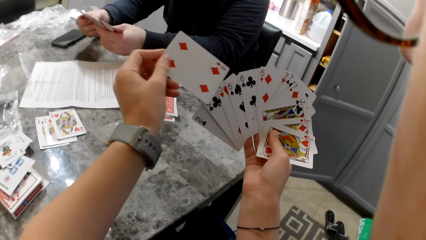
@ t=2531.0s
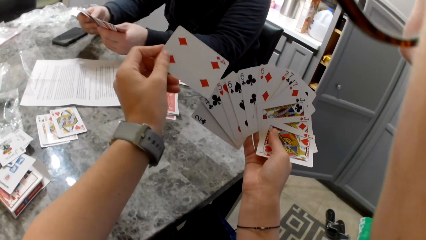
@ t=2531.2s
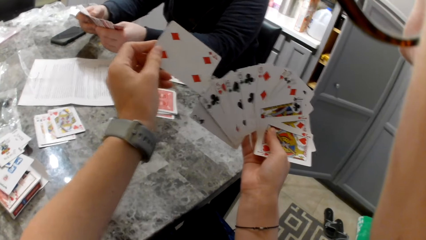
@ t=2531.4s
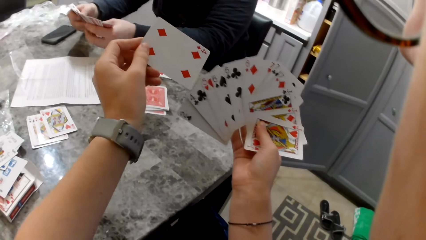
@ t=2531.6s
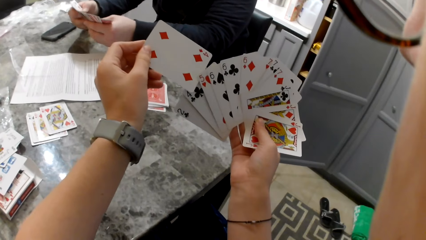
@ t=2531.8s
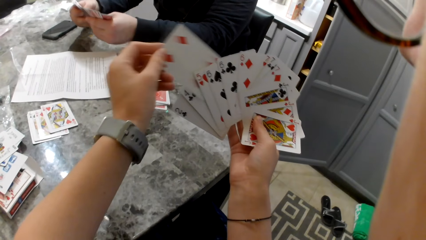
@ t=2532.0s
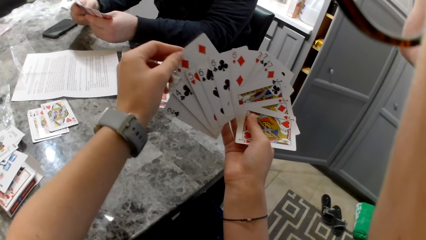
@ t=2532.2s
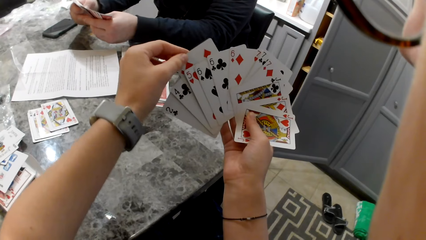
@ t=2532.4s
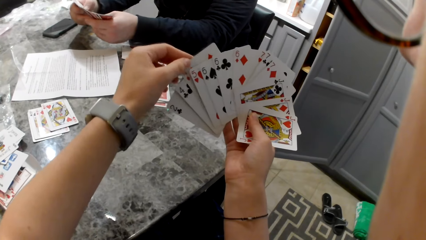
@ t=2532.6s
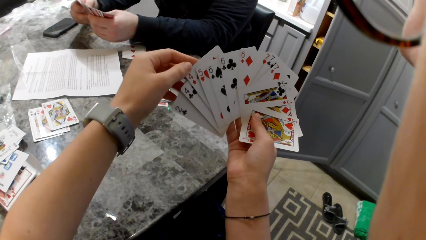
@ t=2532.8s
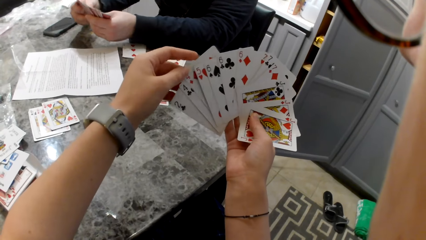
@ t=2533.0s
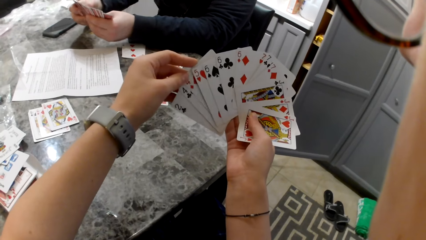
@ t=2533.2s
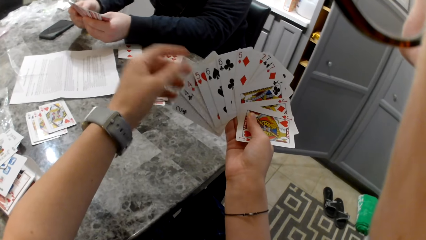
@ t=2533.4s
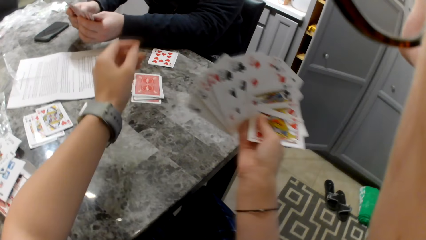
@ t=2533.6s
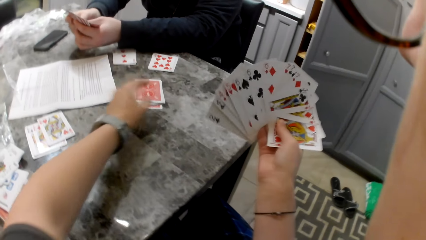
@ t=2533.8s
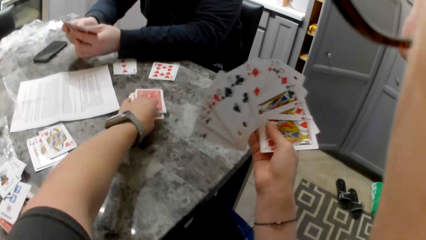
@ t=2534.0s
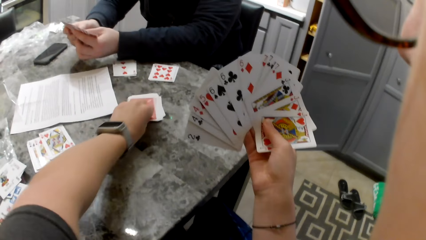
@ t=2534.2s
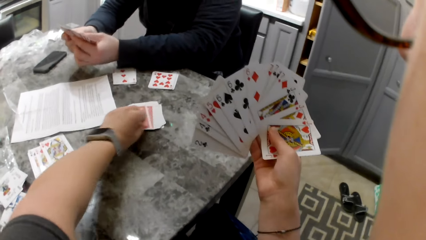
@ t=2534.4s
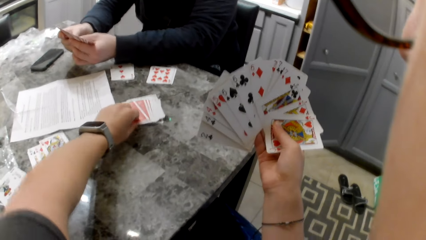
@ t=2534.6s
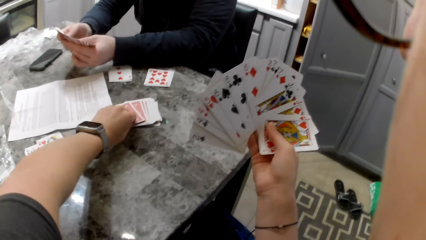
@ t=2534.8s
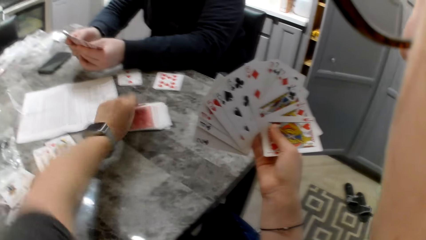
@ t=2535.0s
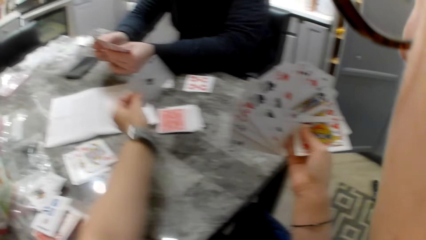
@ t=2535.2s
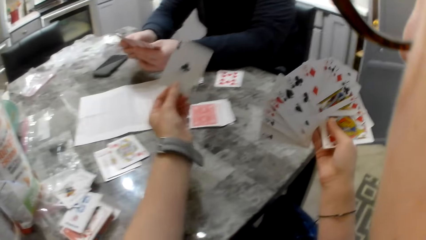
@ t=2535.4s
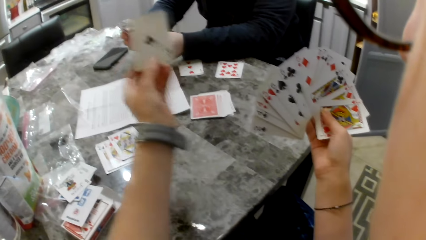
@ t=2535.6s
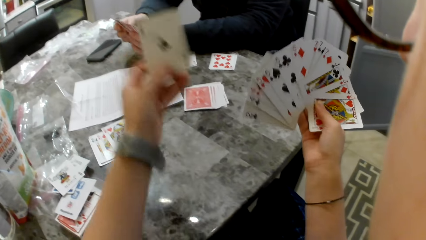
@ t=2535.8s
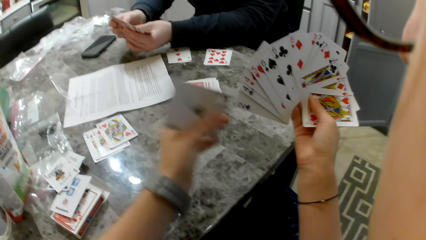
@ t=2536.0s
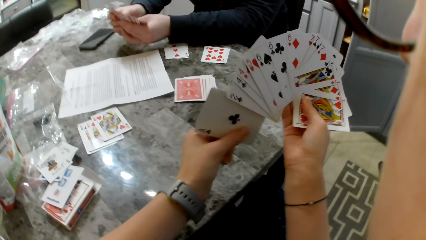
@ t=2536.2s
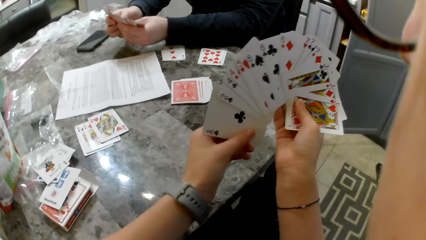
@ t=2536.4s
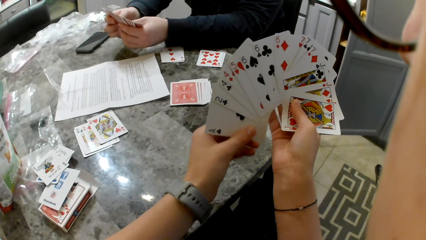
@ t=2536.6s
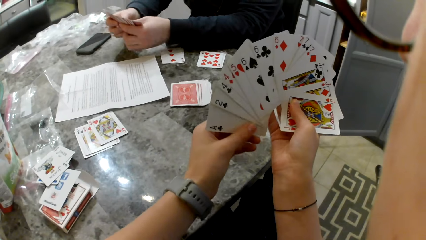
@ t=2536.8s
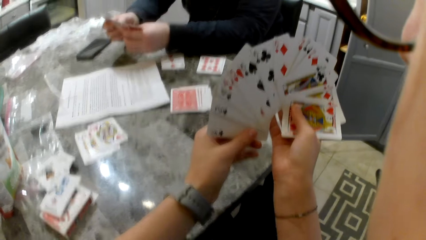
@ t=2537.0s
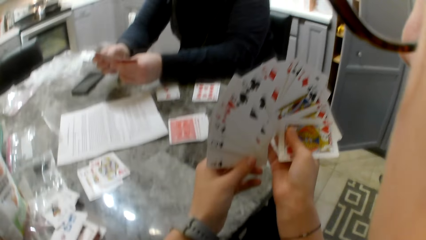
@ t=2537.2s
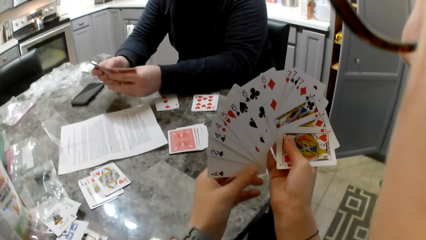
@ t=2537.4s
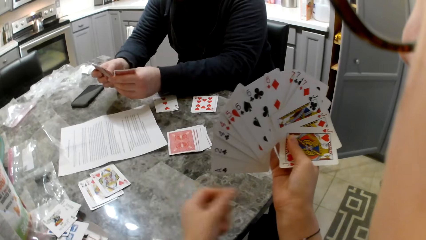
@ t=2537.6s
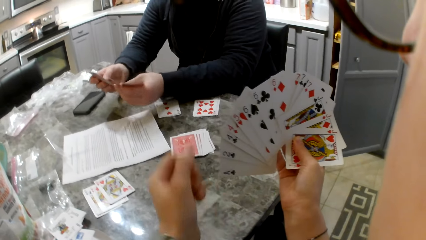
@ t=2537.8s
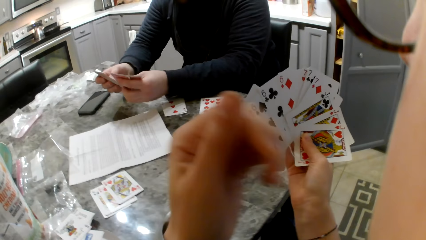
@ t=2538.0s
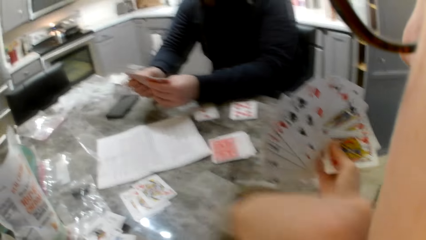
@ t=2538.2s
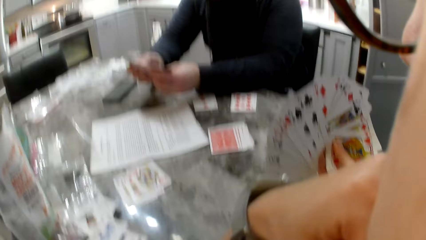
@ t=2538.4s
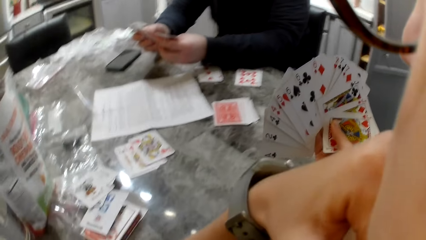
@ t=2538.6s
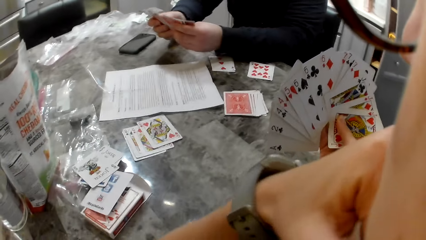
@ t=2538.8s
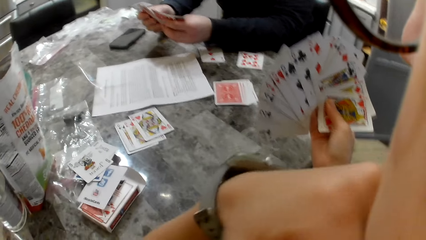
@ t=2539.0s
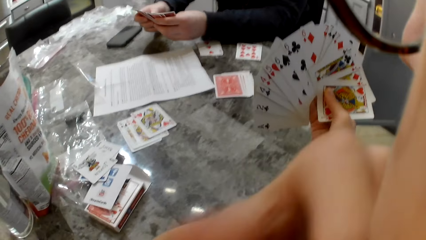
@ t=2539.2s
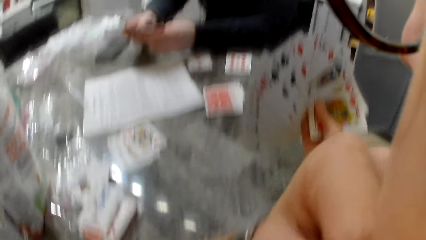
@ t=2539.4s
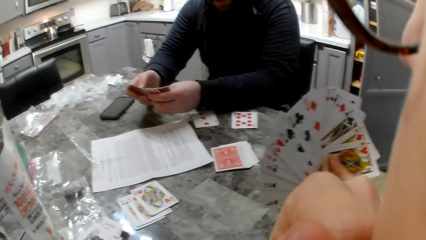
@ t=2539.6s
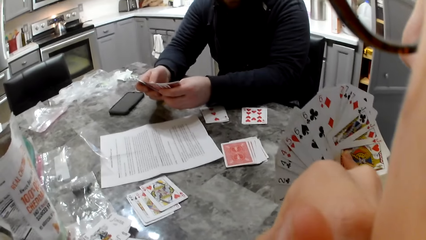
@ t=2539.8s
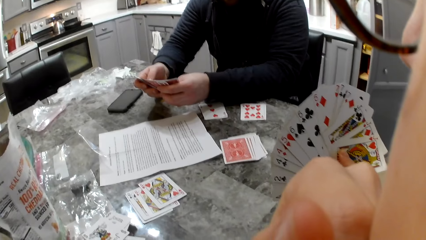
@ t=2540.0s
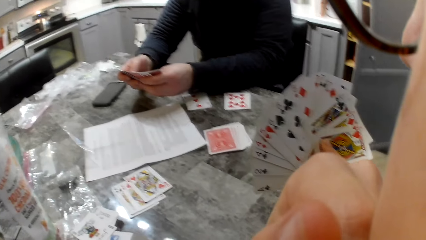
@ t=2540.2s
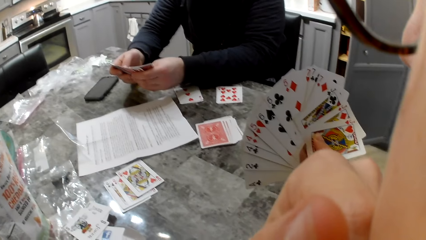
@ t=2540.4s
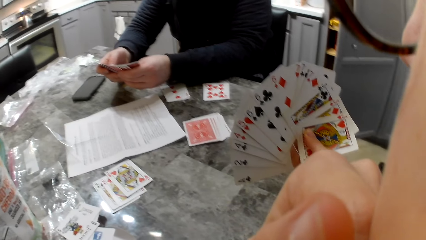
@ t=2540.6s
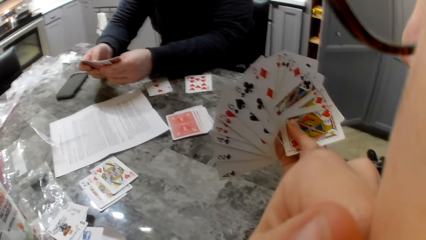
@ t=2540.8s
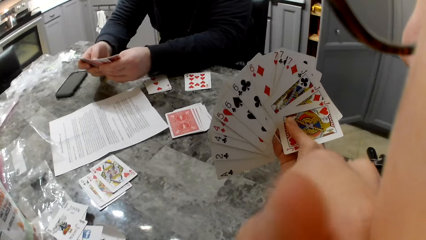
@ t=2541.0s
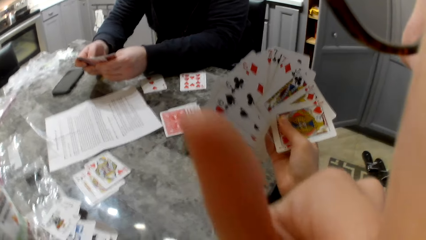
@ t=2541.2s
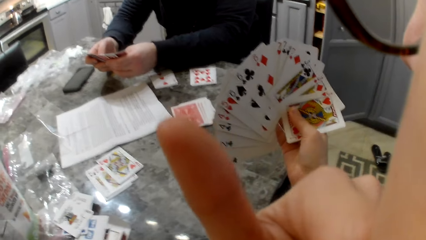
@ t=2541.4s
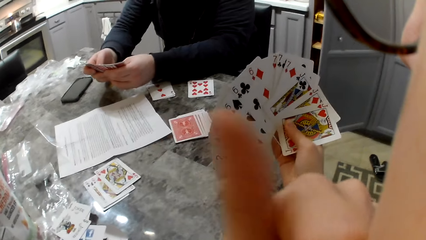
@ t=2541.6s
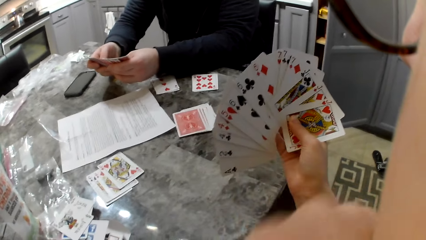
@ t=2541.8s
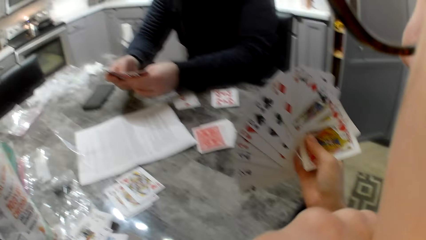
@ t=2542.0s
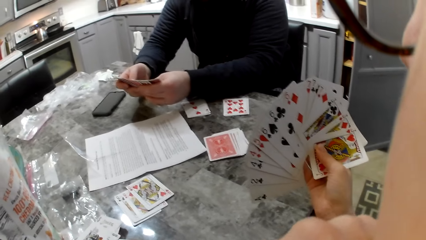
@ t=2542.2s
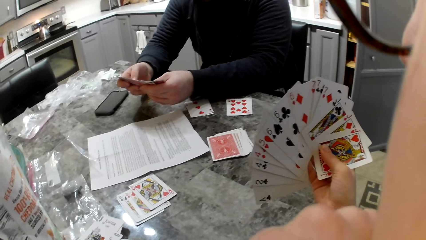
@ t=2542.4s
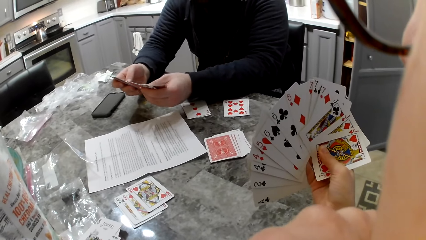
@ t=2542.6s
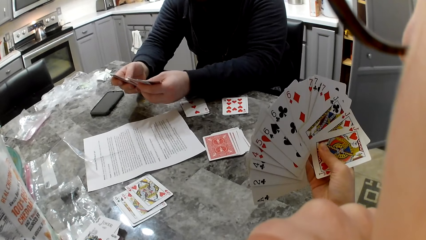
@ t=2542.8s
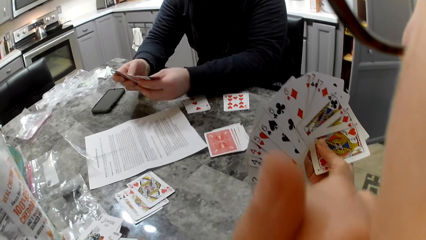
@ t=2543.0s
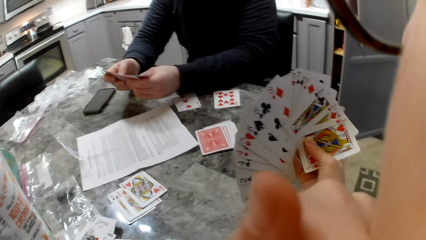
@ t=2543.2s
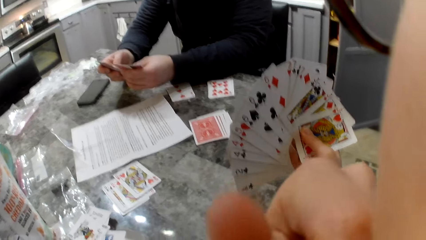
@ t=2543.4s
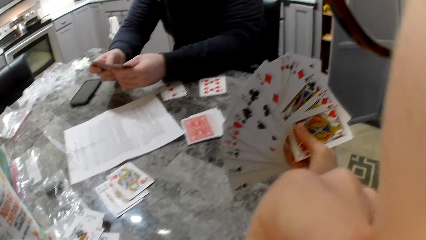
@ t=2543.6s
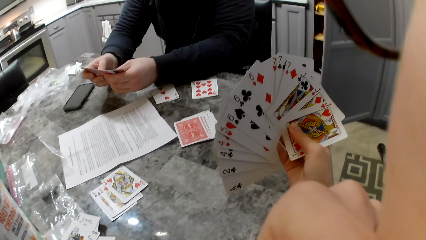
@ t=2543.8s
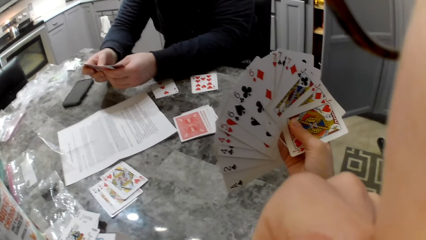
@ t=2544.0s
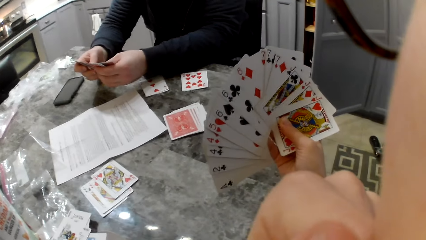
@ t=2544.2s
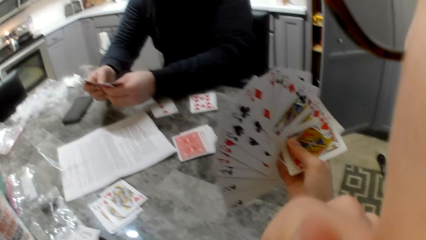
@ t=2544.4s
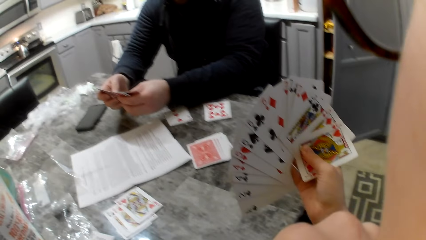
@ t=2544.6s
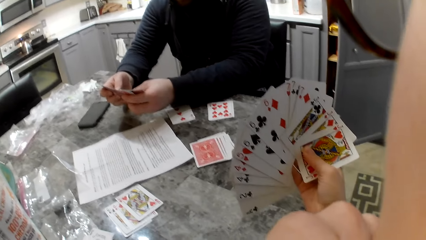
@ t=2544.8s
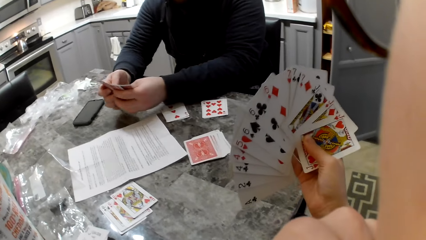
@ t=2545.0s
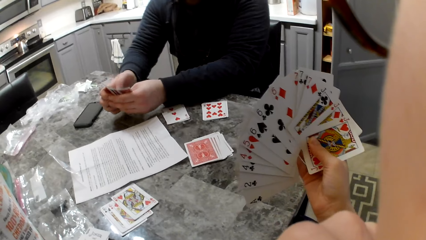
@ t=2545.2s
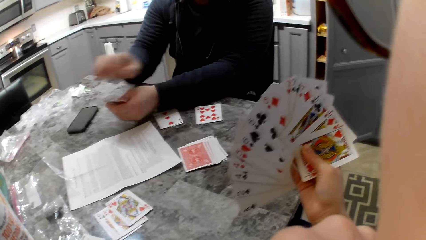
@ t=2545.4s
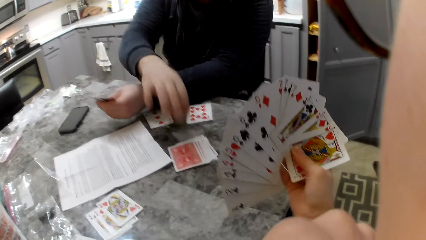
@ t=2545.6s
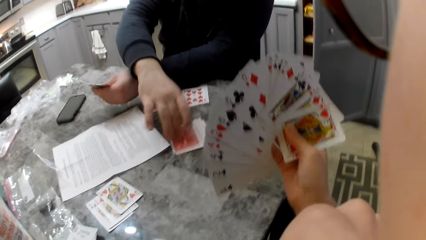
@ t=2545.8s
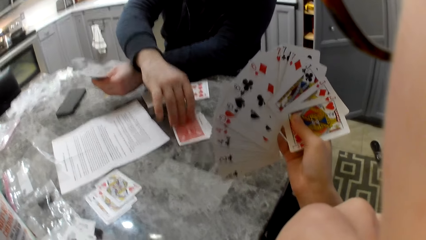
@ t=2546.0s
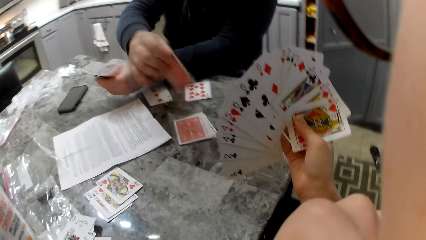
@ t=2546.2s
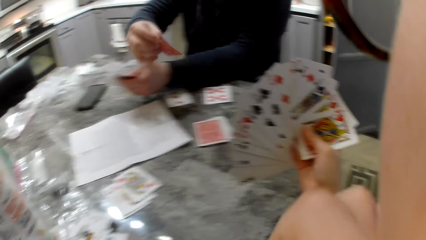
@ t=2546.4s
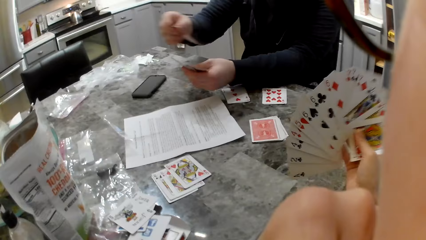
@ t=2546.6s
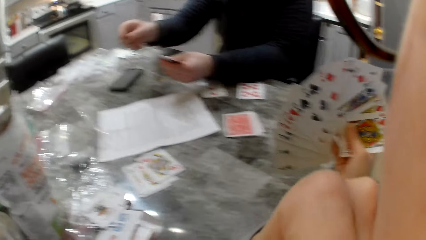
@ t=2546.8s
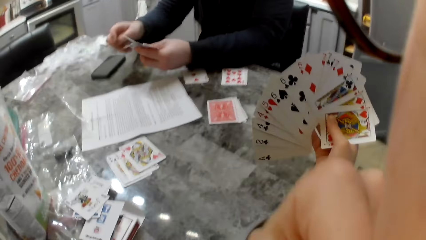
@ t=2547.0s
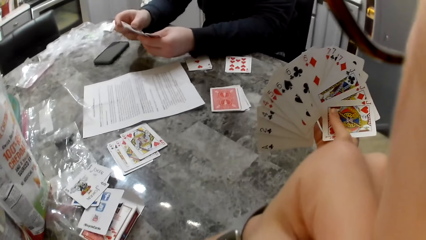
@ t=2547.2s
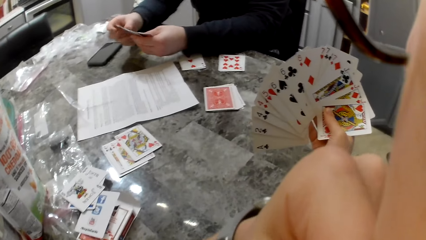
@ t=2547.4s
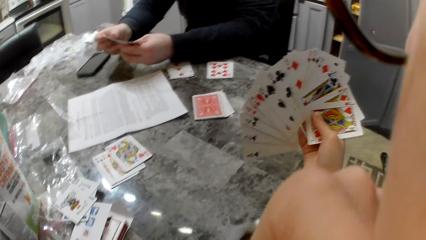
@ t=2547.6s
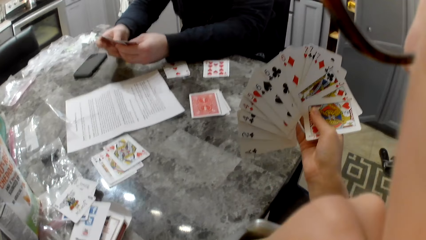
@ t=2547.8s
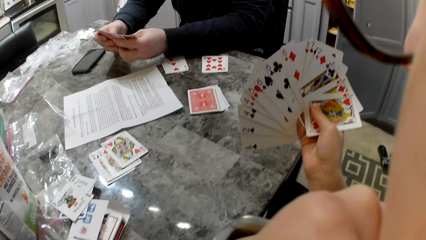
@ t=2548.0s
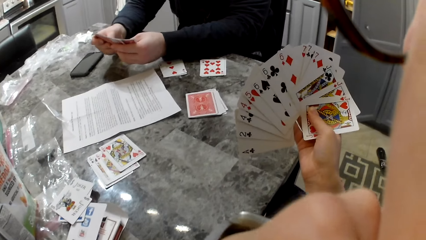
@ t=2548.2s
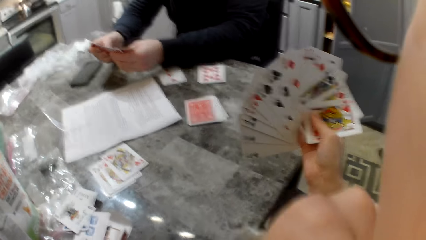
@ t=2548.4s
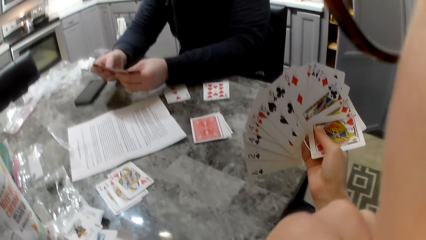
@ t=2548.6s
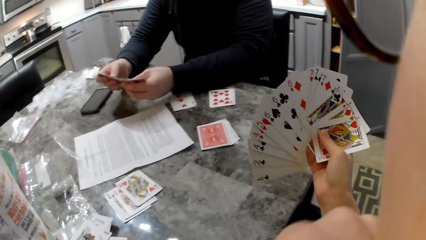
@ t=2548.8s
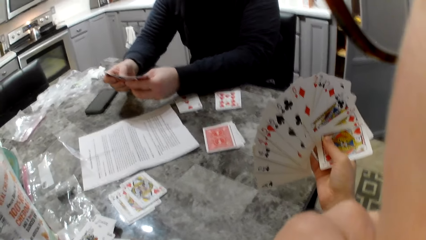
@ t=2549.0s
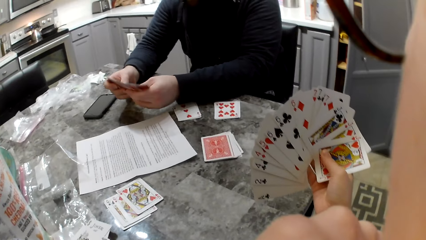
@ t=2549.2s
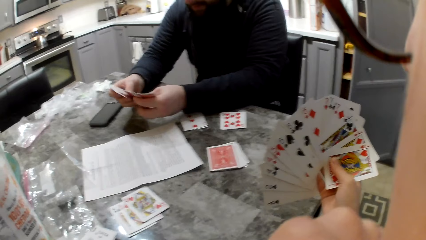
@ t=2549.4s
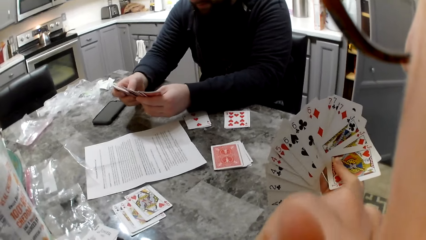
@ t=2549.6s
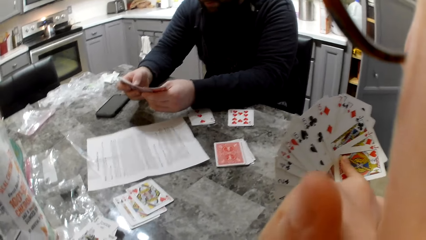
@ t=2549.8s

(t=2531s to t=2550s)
The camera wearer adds the cards to her cards. A man shuffles cards in his hands. The camera wearer picks a card on the counter with her left hand. She adds the cards to her cards. The man shuffles cards in his hands. The camera wearer lifts her hand to her face. She touches her jaw. She holds her hand on her mouth. The man shuffles cards in his hands. The camera wearer holds her hand on her mouth. The man picks a card on the counter with his right hand. He adds the card to his cards, shuffles cards in his hands. The camera wearer holds her hand on her mouth.
